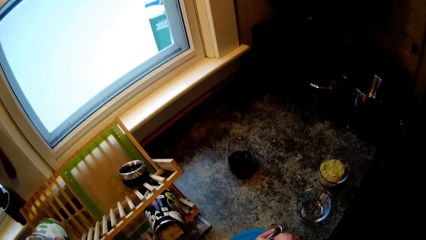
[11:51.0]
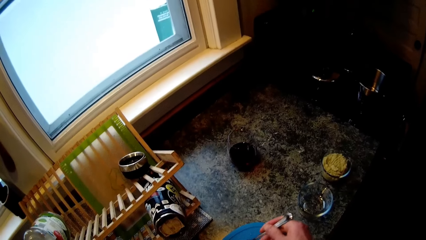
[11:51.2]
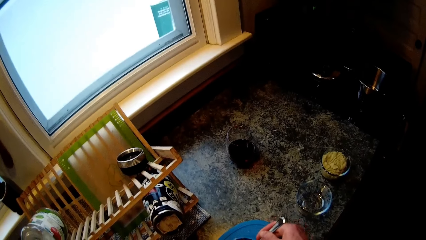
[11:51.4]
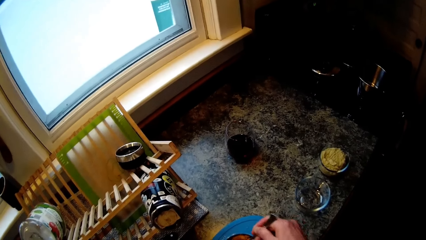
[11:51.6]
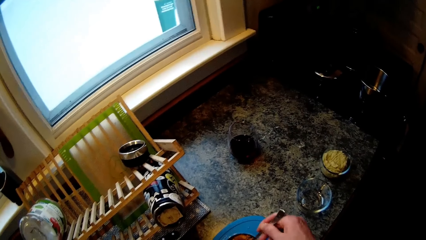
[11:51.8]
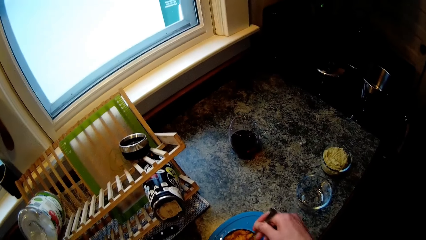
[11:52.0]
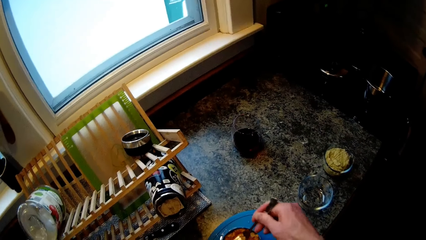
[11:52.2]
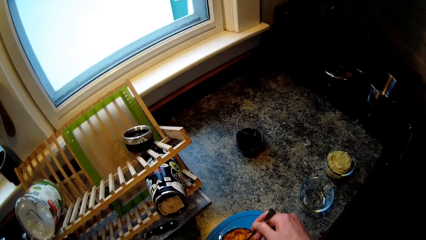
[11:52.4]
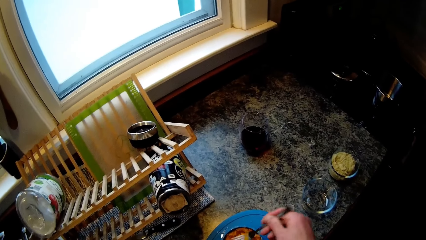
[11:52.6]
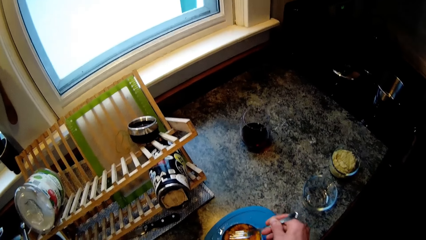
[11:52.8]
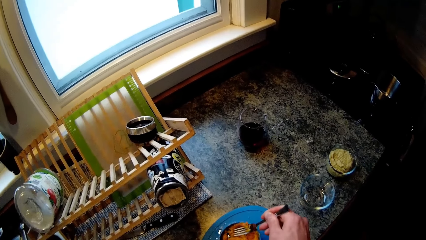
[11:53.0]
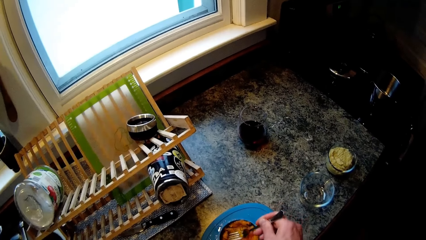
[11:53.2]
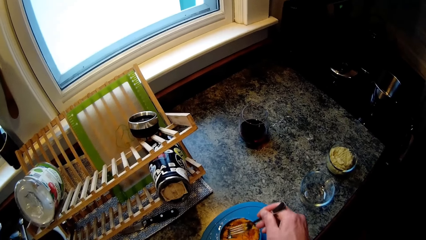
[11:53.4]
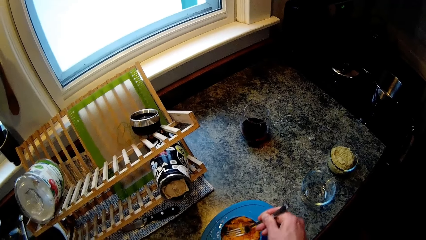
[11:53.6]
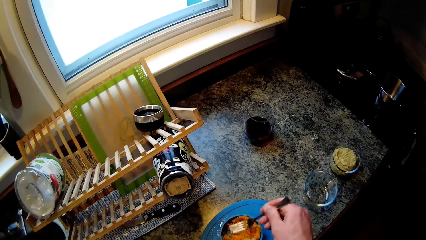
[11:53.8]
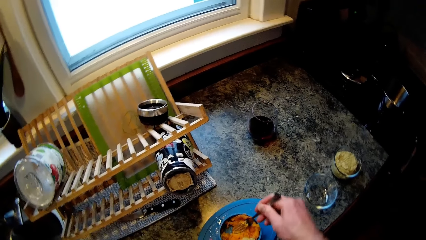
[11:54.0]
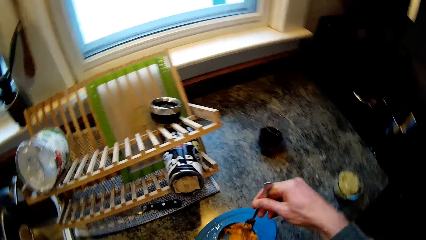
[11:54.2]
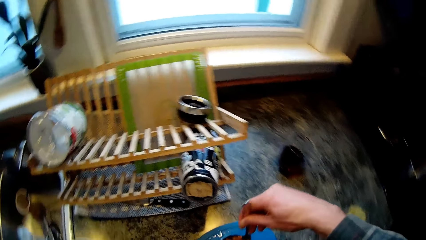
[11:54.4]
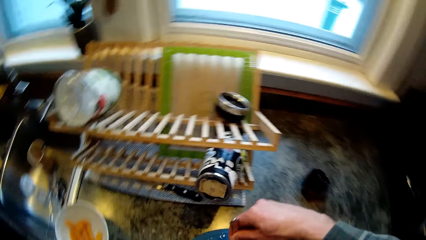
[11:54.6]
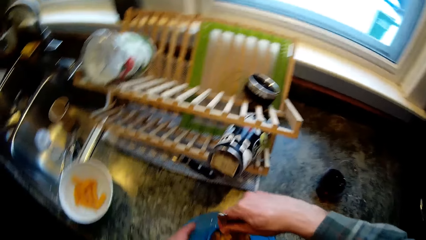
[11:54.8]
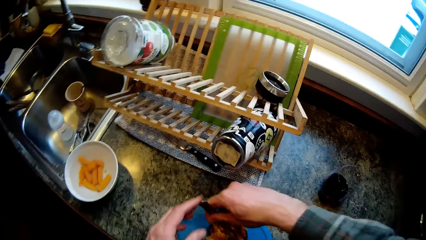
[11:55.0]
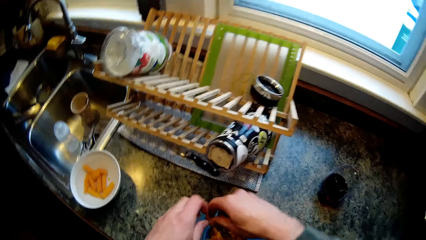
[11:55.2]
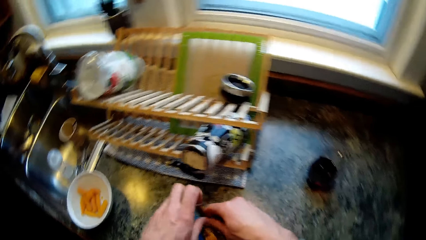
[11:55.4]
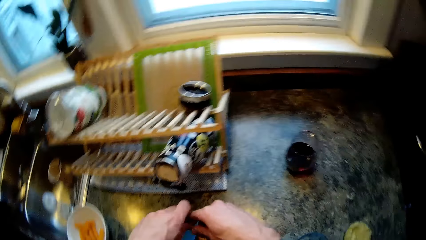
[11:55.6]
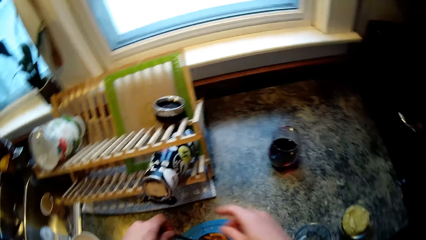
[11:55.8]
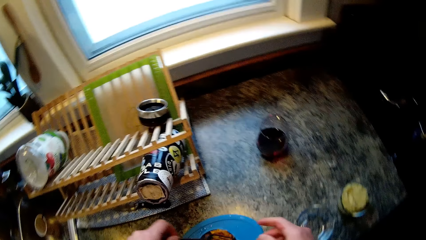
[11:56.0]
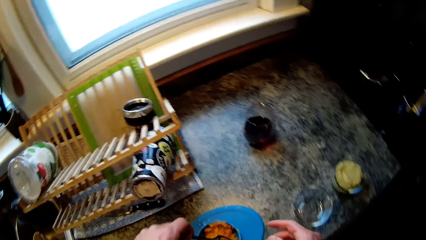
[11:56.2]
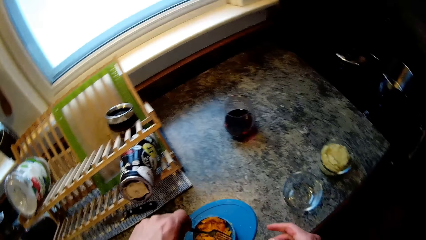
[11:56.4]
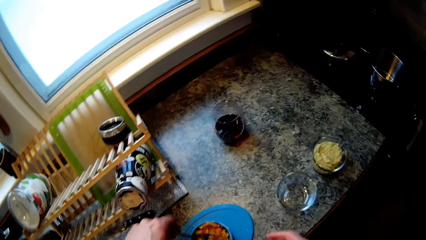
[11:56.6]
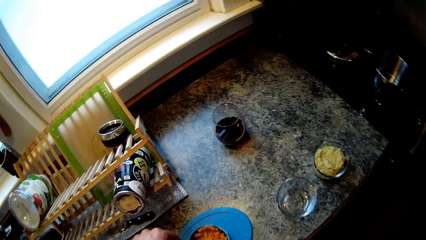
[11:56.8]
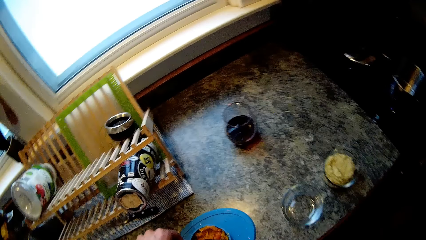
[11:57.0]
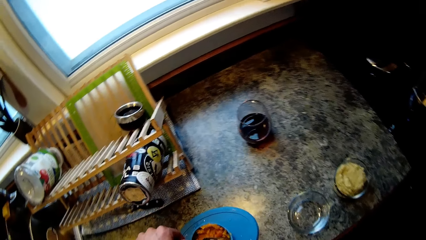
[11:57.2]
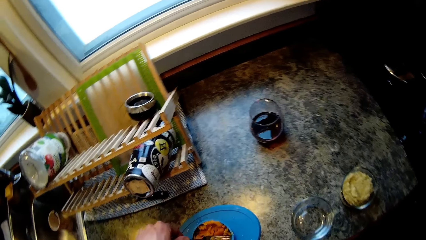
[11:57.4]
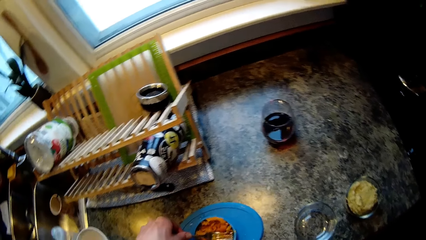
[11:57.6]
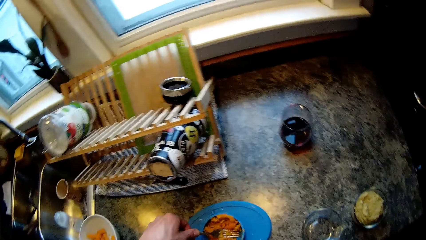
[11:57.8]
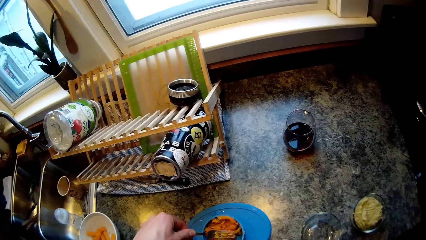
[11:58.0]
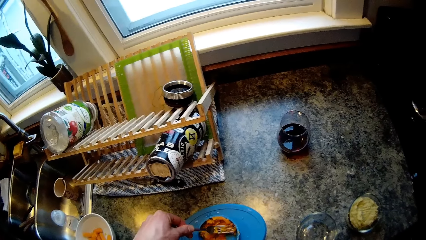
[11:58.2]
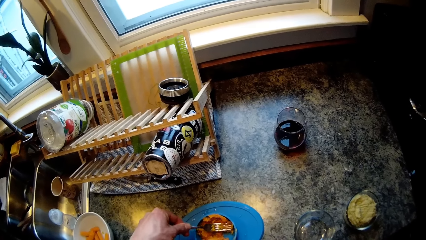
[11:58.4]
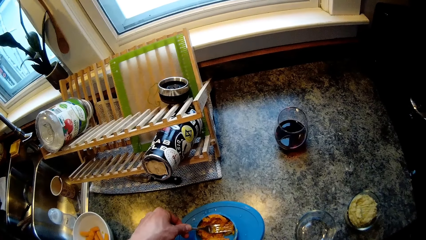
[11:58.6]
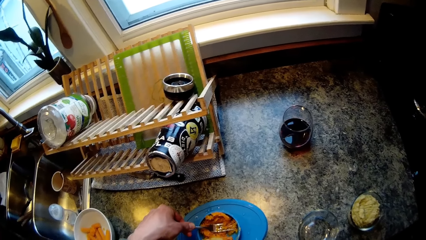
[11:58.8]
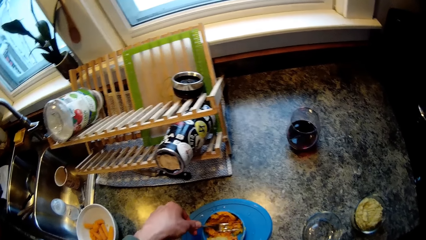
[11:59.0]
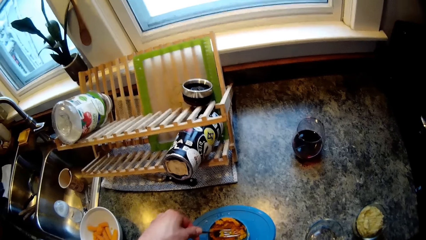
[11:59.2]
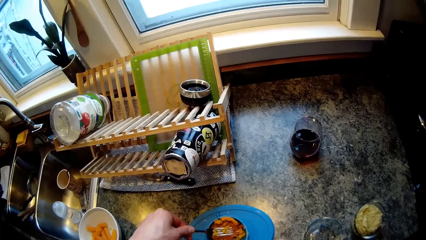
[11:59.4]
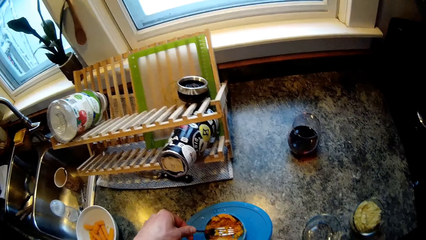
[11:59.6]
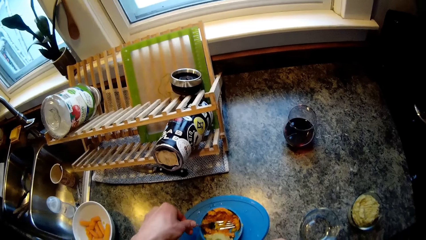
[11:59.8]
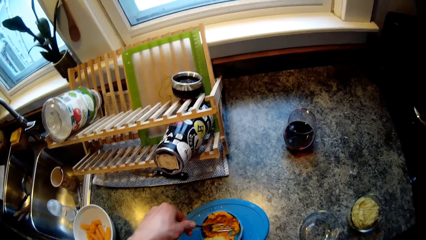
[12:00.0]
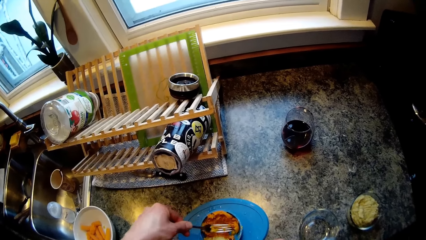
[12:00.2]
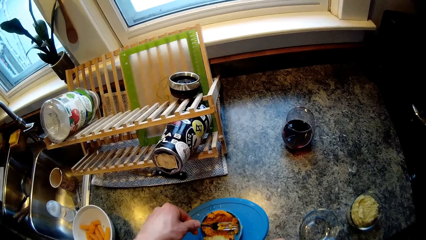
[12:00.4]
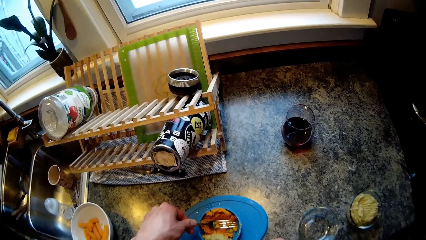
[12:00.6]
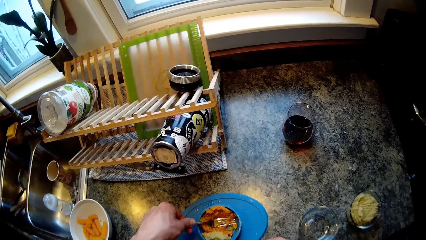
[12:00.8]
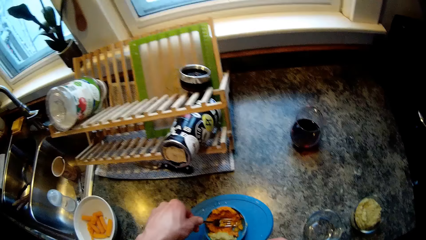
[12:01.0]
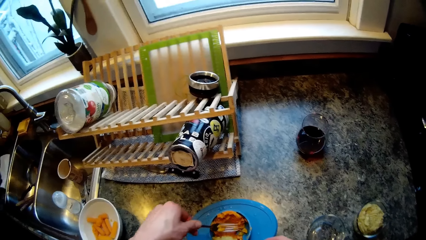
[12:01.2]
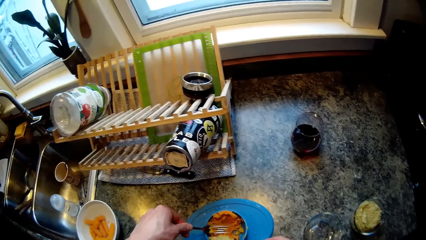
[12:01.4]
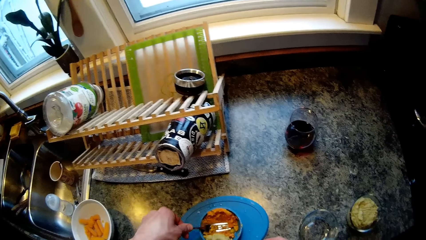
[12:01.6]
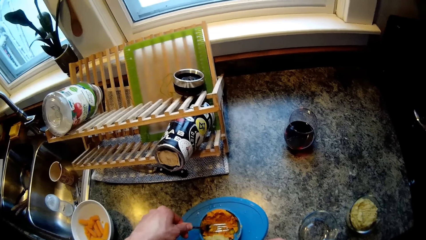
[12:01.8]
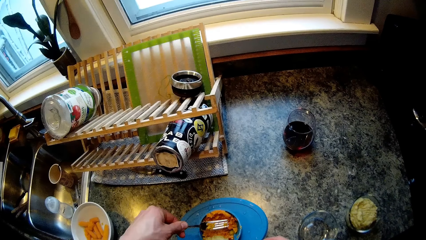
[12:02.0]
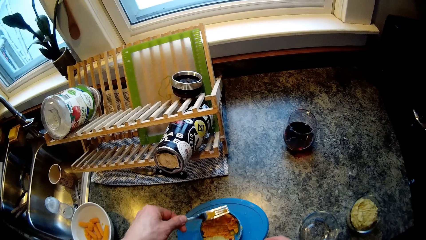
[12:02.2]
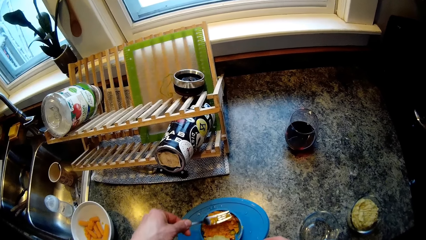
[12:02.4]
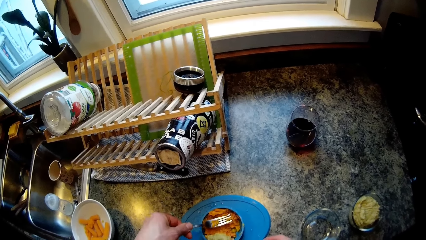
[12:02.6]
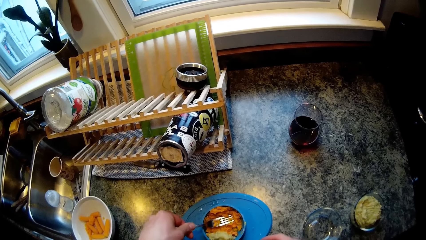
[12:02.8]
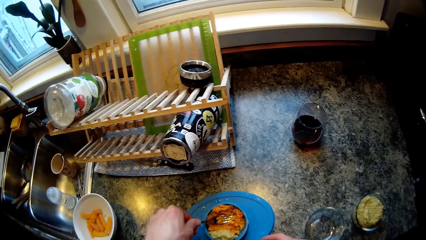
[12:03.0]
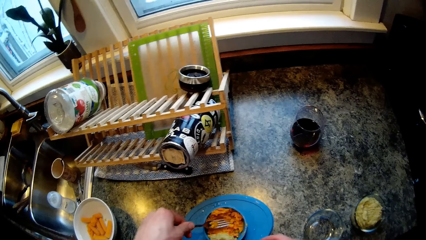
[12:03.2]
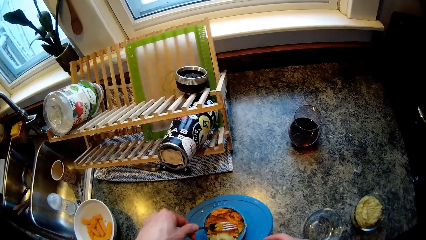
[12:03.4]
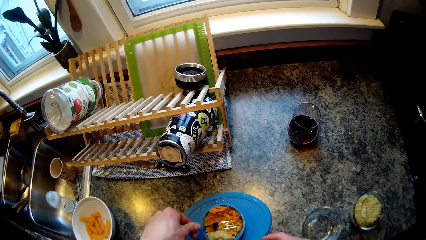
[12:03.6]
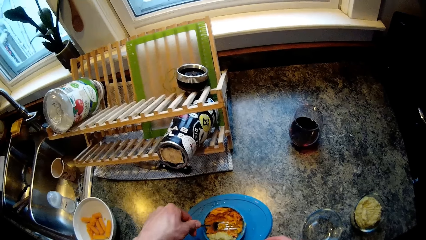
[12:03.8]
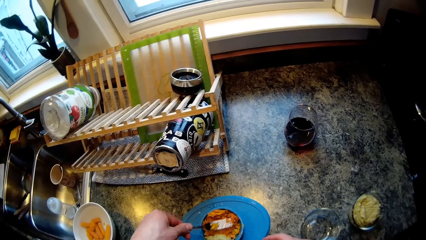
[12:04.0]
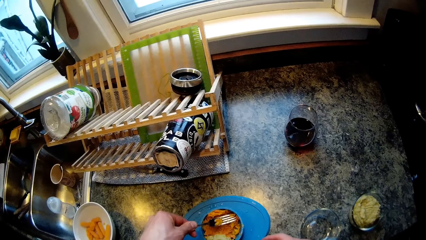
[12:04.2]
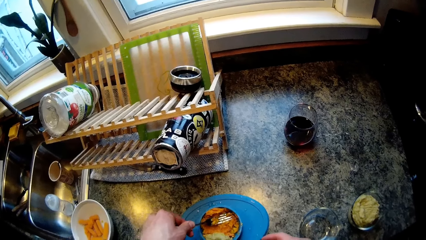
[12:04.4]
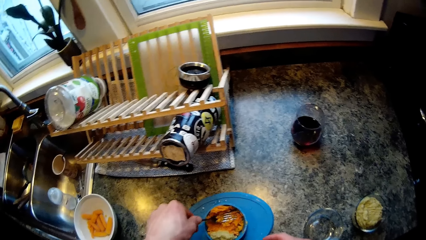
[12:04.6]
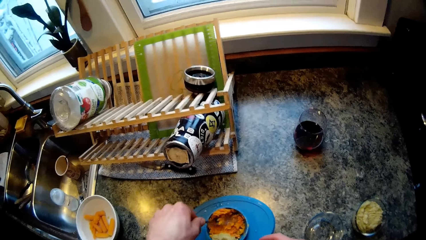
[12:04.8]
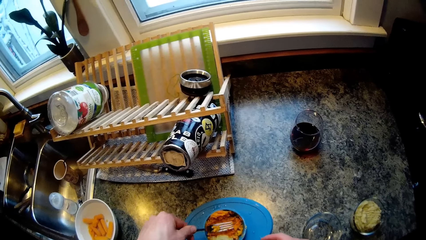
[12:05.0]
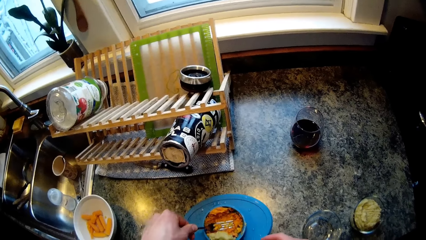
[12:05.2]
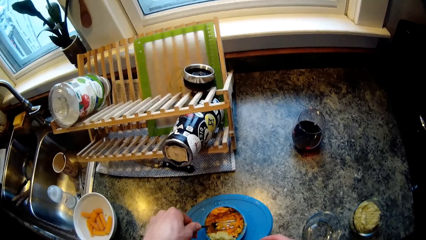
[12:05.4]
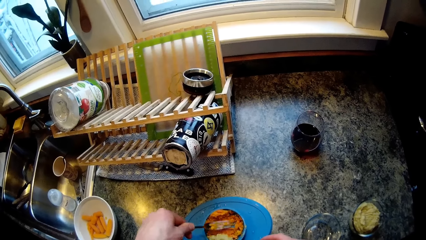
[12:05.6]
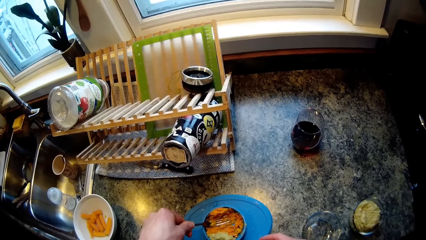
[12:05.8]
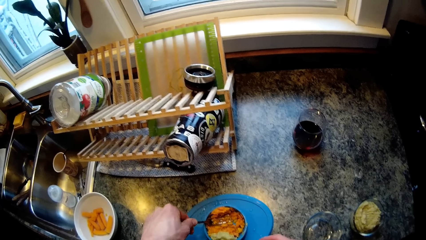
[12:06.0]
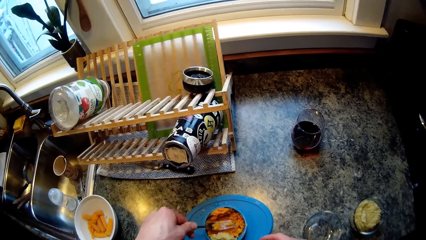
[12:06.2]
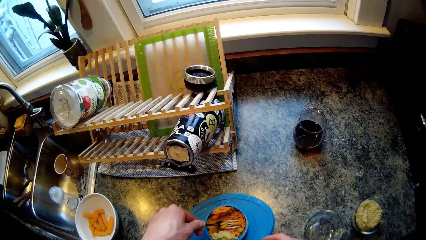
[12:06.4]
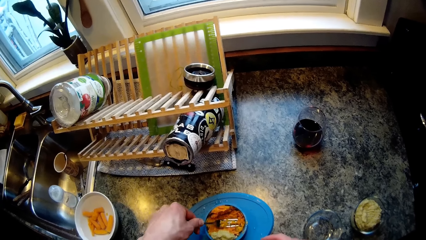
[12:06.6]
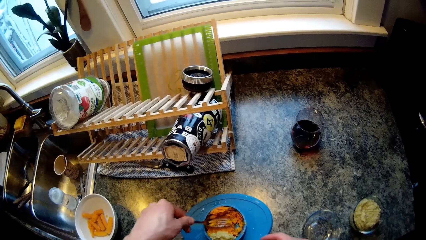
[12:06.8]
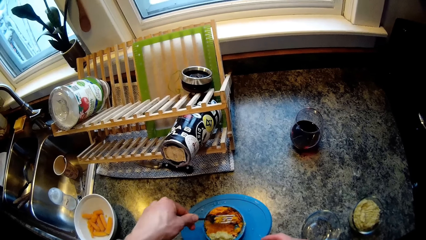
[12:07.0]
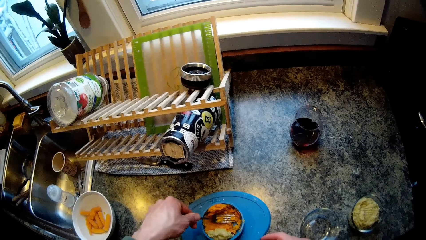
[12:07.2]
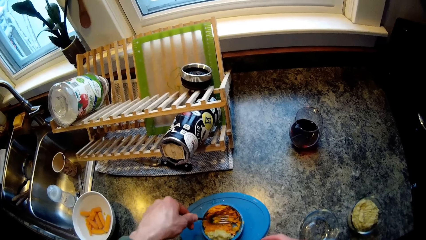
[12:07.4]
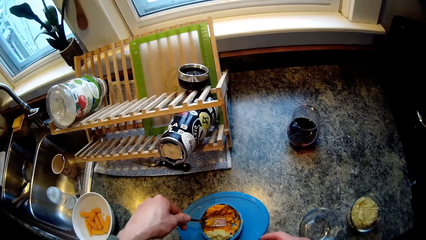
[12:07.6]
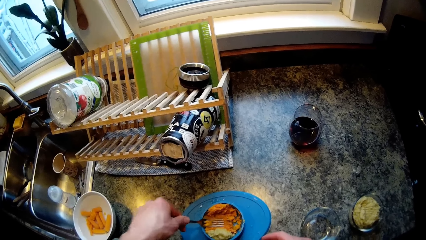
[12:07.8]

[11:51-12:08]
The camera wearer holds the fork in his left hand. He transfers the fork to his left hand. He mashes the carrots in the plate with the fork in his left hand.
